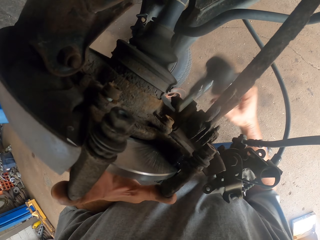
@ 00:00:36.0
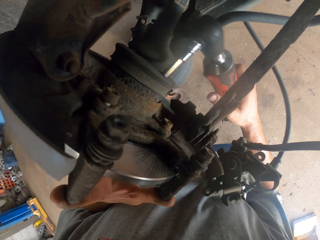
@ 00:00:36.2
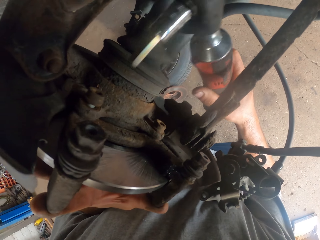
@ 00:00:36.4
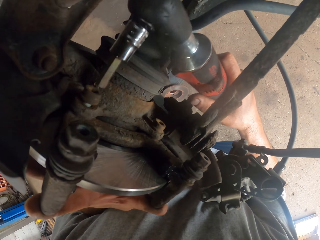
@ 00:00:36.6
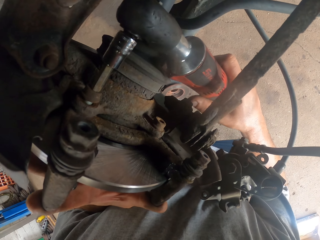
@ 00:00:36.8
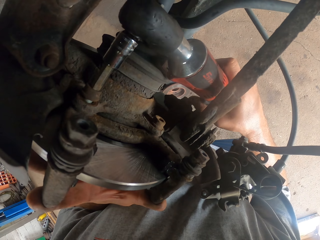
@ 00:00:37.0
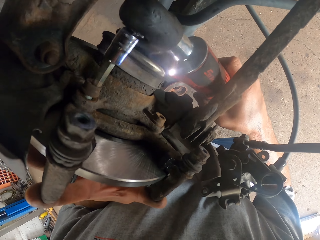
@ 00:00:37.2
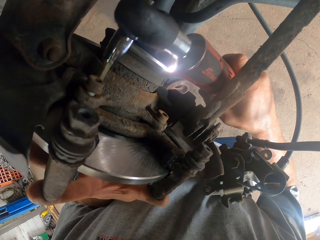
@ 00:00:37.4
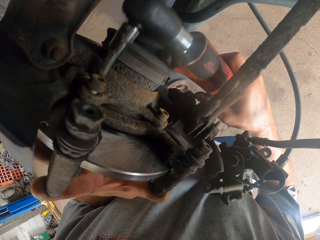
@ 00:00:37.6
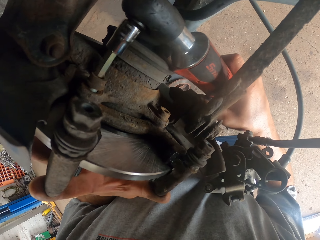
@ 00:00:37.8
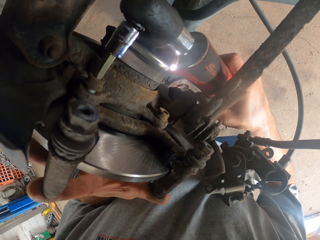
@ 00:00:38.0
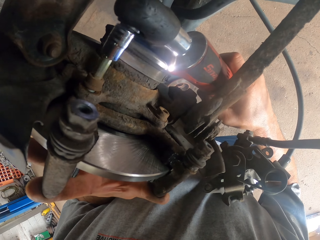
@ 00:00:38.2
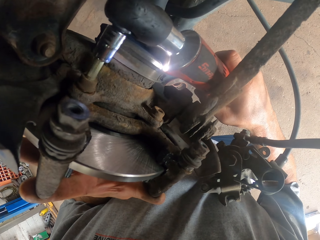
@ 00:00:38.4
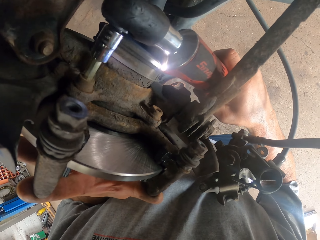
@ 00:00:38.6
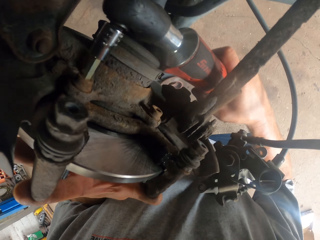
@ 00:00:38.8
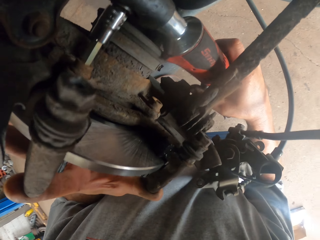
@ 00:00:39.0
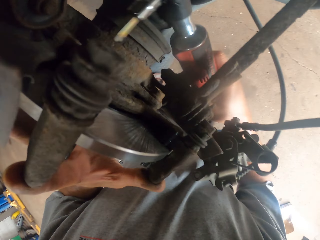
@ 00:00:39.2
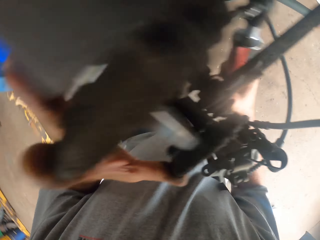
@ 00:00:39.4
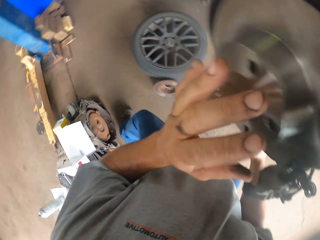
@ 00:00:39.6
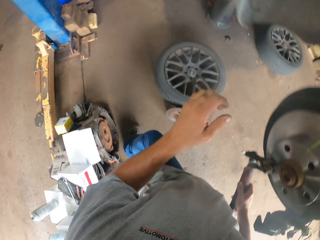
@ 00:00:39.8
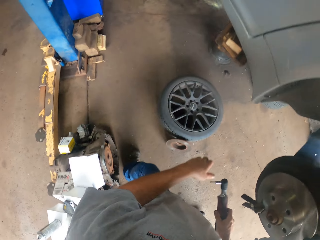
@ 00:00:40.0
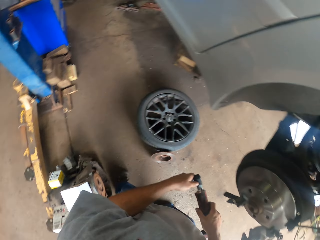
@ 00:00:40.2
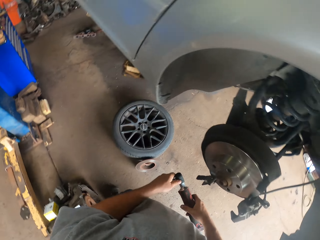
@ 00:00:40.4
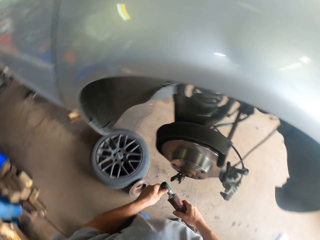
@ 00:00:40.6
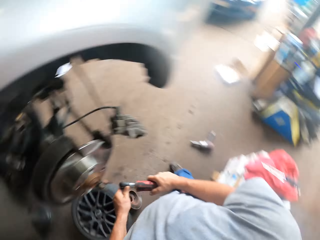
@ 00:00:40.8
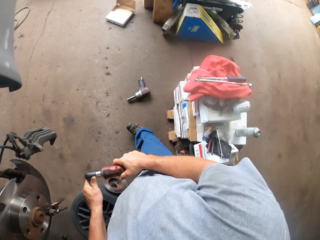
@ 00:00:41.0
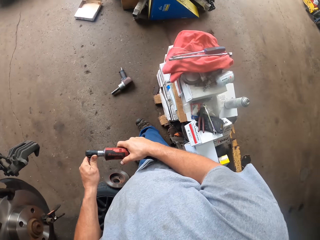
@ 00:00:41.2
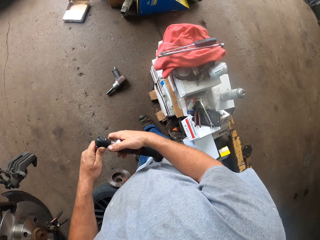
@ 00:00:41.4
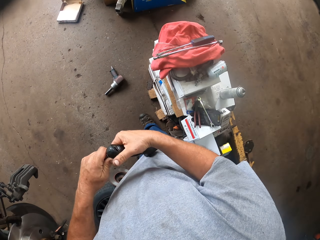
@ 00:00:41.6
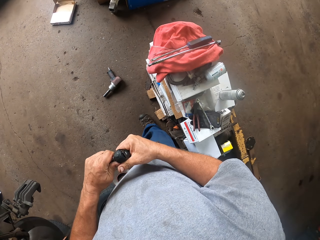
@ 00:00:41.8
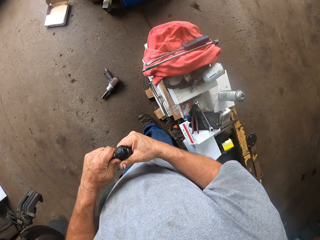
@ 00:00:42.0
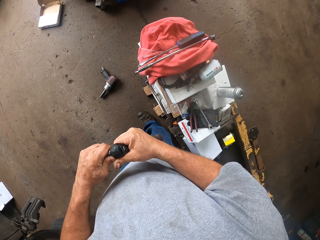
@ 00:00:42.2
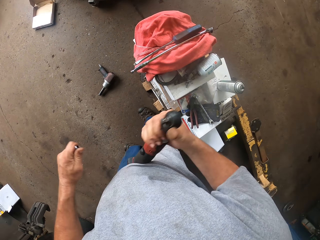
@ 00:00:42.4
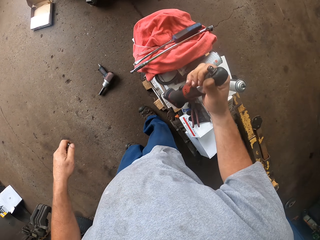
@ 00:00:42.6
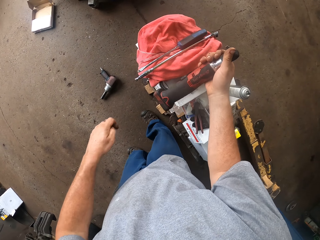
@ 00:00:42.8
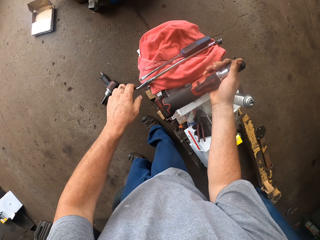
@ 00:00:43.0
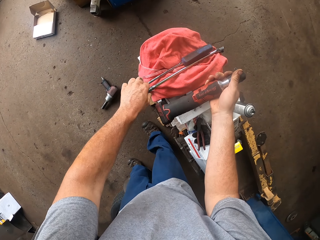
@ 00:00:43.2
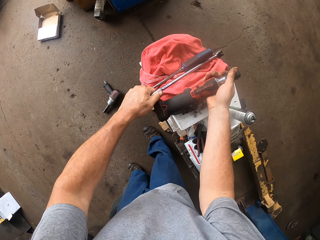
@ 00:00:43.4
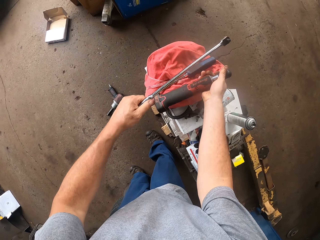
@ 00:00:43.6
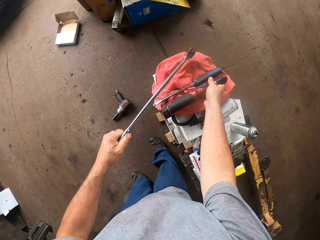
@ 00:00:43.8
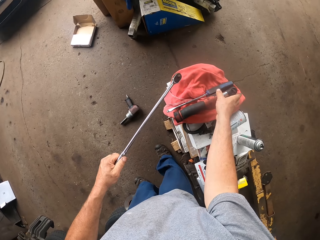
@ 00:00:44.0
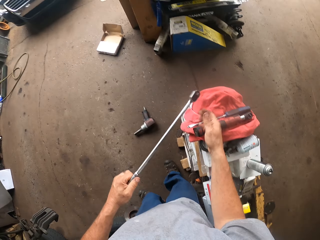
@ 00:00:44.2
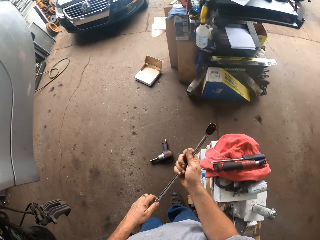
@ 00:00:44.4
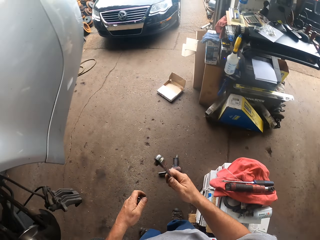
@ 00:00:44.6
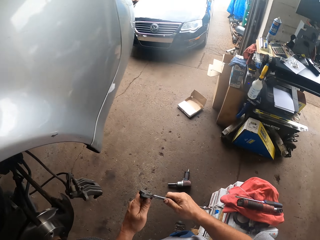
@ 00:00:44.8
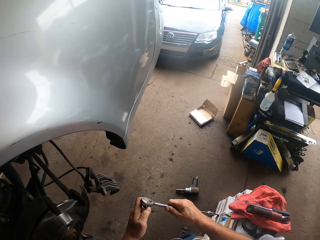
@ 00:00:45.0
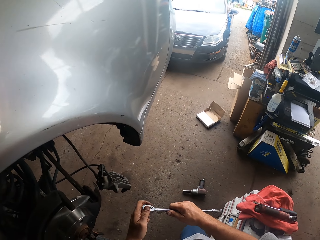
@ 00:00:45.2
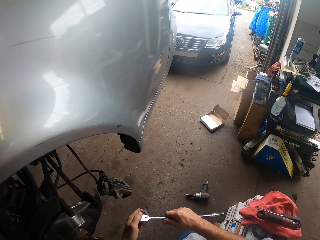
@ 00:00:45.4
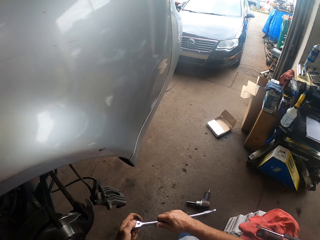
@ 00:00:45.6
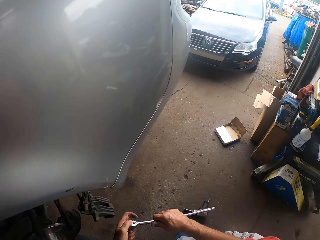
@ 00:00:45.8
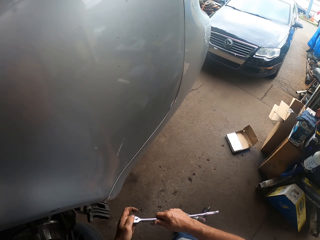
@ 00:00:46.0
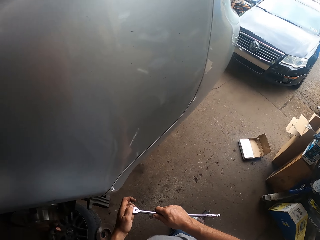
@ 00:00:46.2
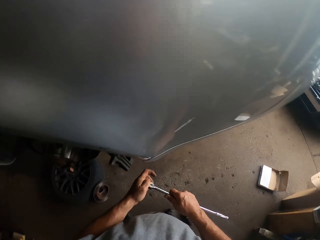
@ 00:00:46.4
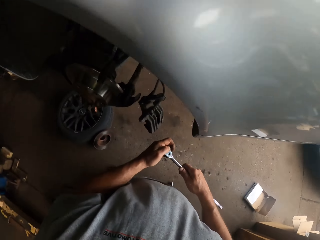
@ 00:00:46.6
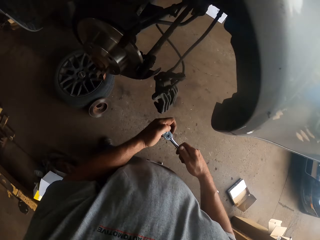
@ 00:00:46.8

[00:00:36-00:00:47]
The camera wearer moves the electric impact wrench. They tighten a bolt. They move the electric impact wrench away from the wheel hub. They look around. They remove a shaft from the wrench. They pick up a wrench. They put the electric wrench down.

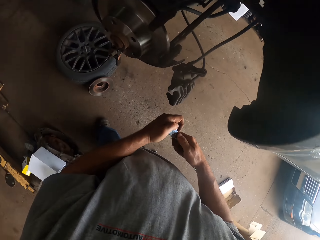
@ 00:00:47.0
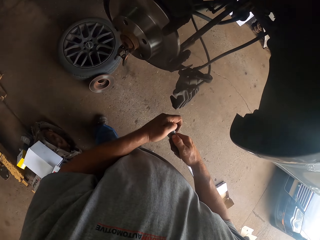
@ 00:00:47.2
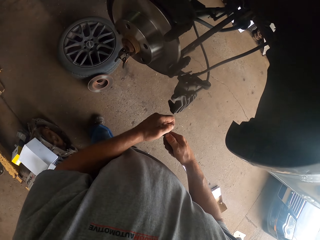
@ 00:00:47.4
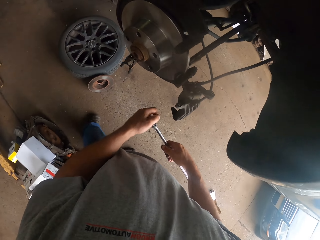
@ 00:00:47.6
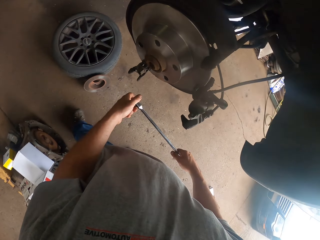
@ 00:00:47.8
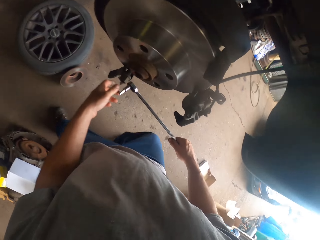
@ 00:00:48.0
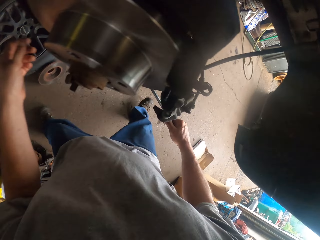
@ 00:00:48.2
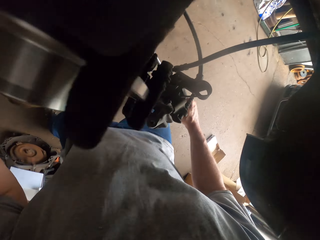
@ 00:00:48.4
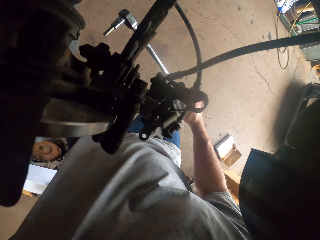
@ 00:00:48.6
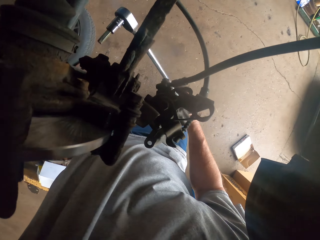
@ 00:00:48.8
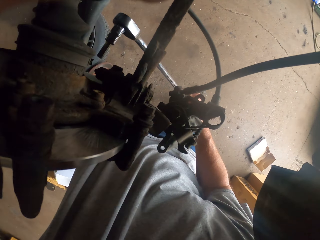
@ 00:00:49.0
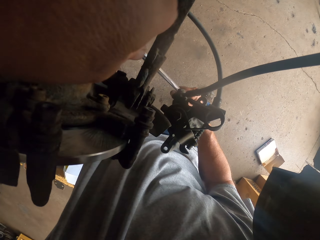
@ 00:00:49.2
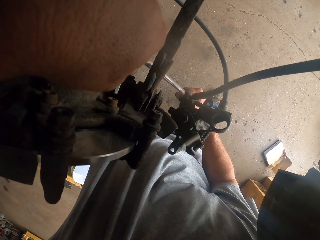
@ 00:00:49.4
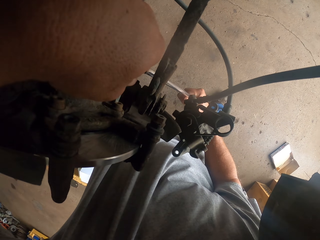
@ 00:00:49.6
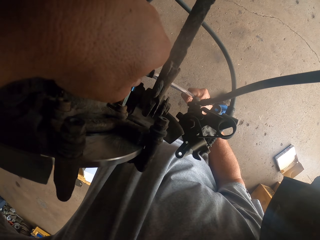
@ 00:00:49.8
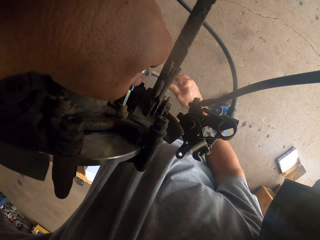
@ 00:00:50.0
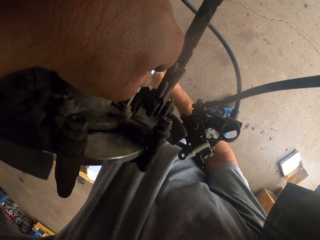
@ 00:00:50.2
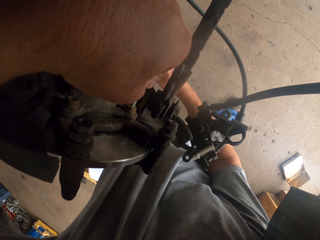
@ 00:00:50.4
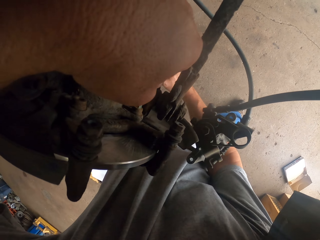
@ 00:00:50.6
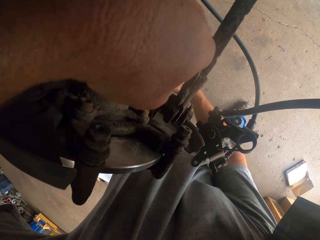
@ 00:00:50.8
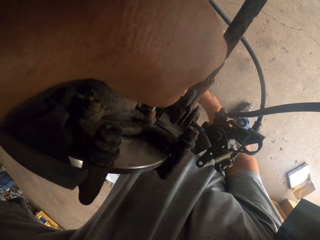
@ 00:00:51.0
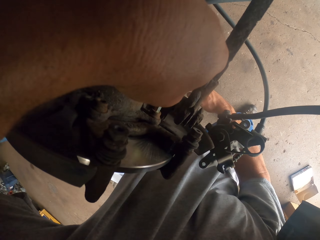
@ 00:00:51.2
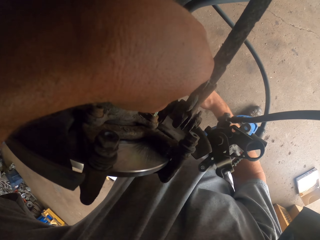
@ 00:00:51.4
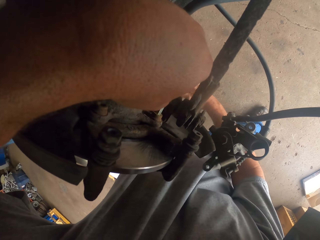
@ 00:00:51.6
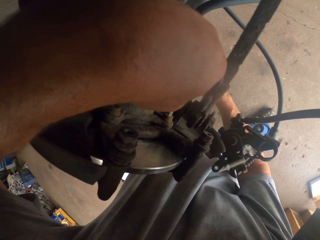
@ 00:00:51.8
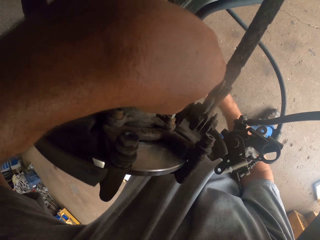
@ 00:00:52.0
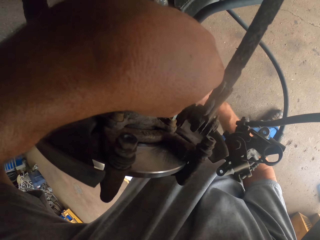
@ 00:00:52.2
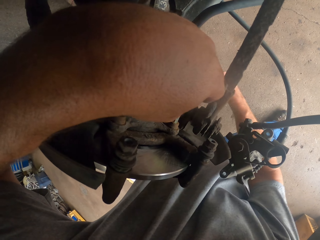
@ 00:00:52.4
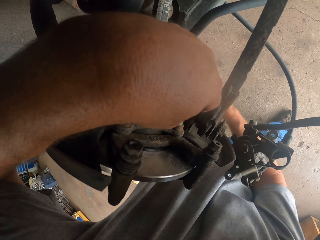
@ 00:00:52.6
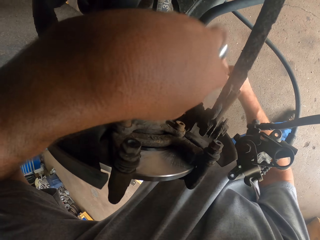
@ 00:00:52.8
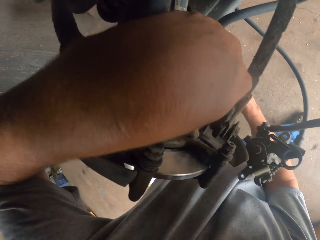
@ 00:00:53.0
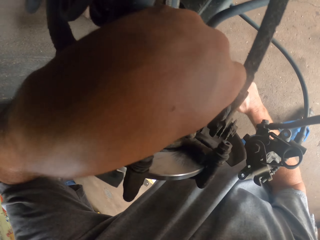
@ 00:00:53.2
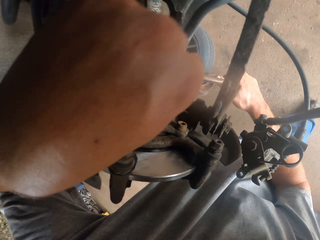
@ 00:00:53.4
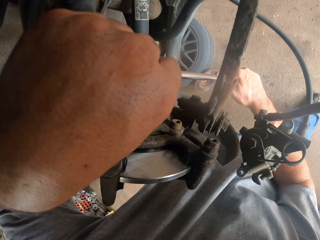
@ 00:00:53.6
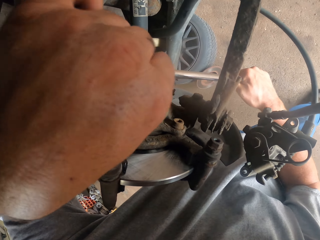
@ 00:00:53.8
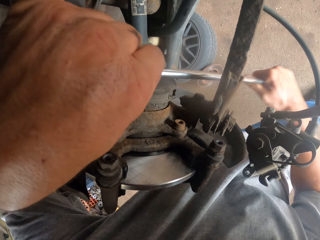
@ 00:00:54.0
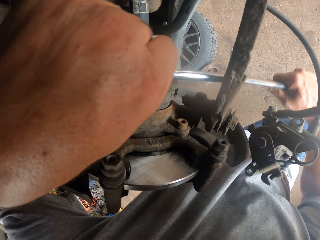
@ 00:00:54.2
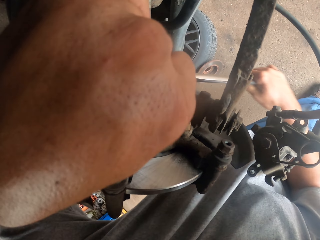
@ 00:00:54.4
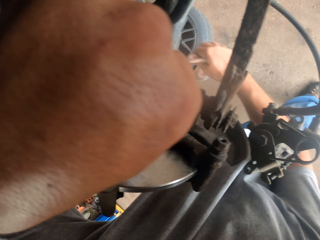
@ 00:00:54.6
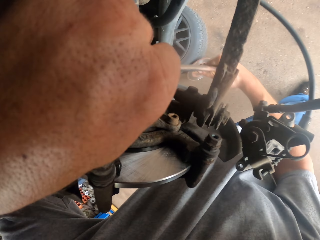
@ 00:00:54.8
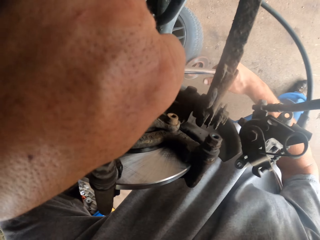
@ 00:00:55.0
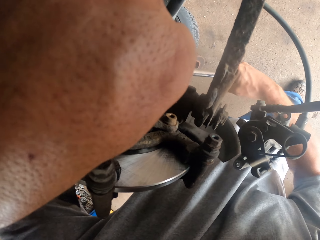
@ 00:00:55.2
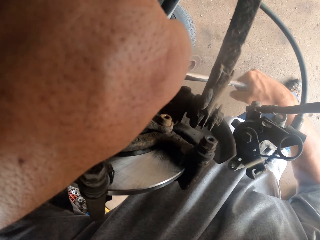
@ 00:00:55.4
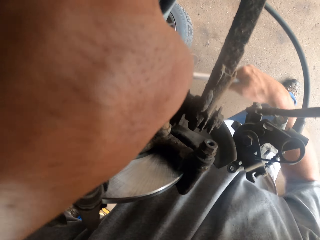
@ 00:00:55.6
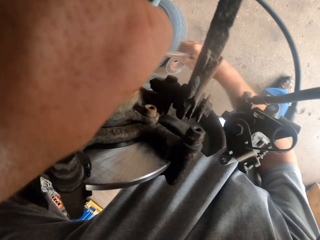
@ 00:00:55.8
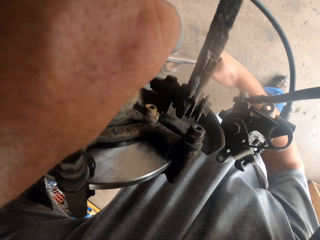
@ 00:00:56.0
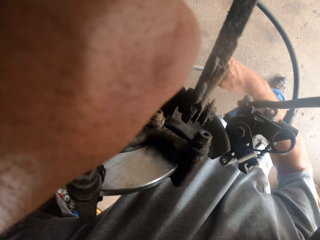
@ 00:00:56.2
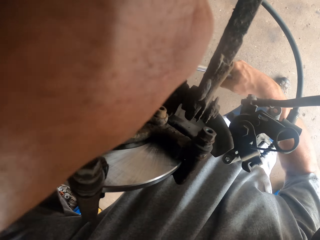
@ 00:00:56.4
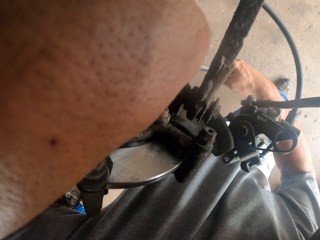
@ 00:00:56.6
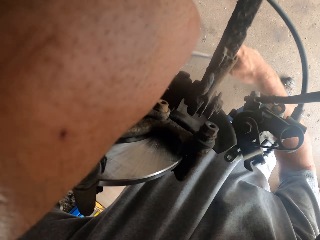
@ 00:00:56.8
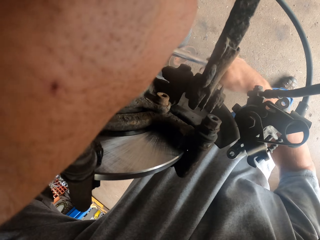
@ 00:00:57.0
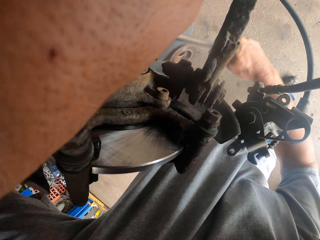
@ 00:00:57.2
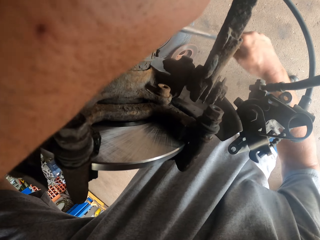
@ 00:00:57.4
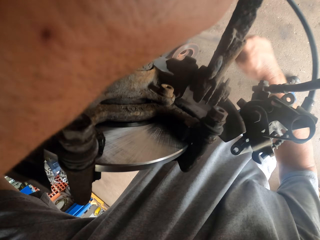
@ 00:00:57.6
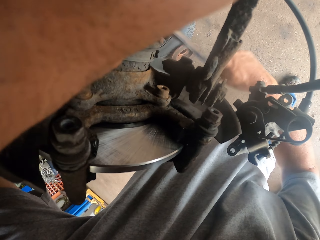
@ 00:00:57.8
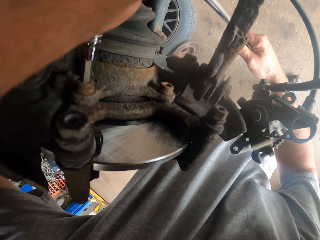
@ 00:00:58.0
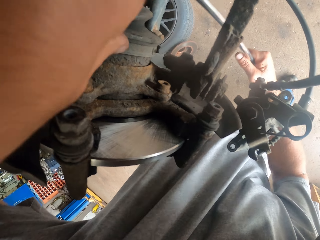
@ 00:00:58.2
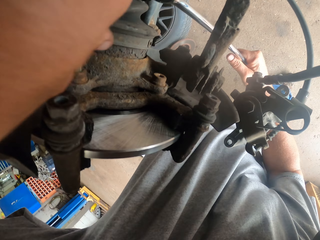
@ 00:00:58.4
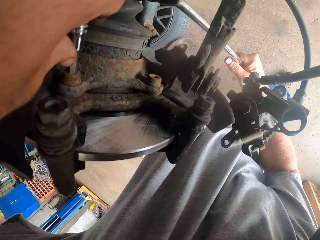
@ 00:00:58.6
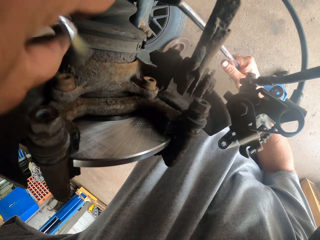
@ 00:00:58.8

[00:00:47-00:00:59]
The camera wearer moves forward. They fix the shaft on the wrench. They tighten a bolt.
